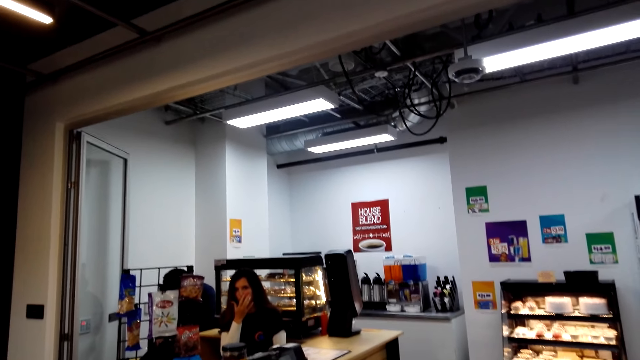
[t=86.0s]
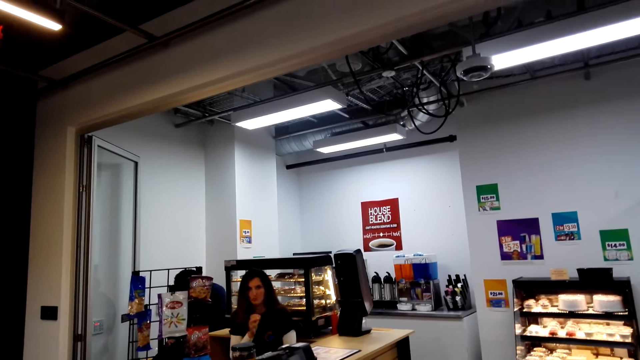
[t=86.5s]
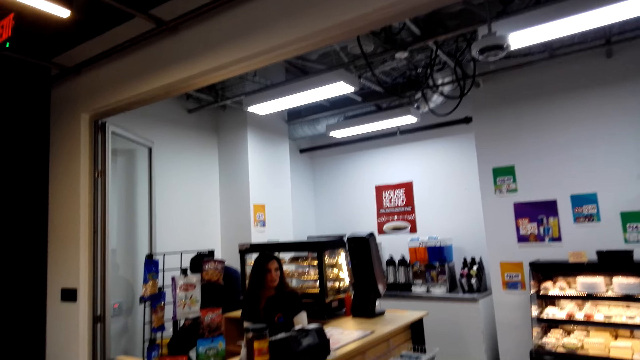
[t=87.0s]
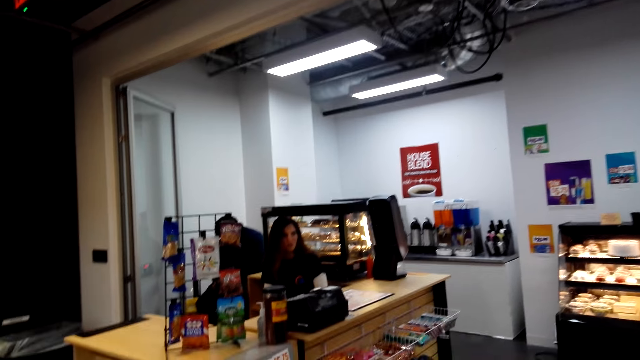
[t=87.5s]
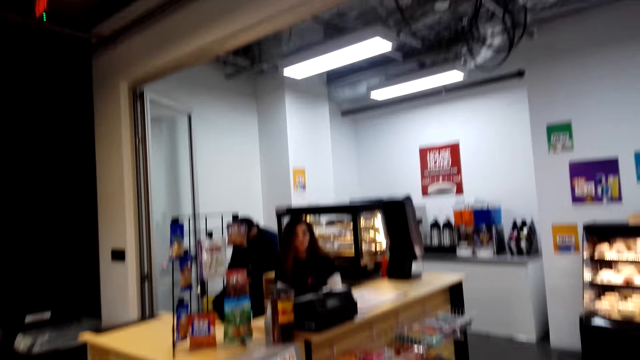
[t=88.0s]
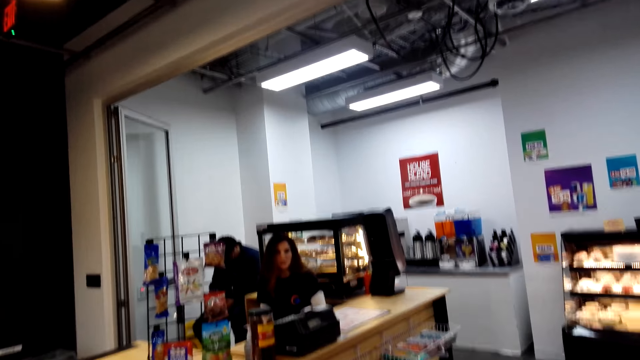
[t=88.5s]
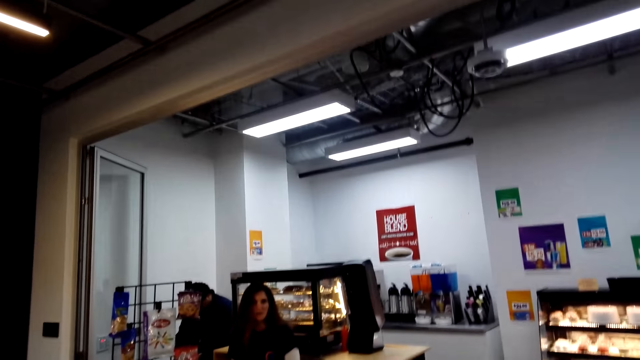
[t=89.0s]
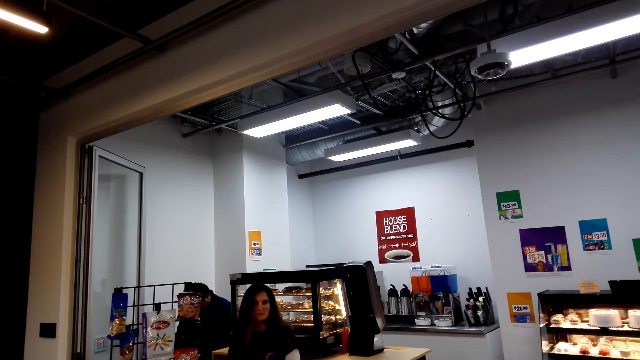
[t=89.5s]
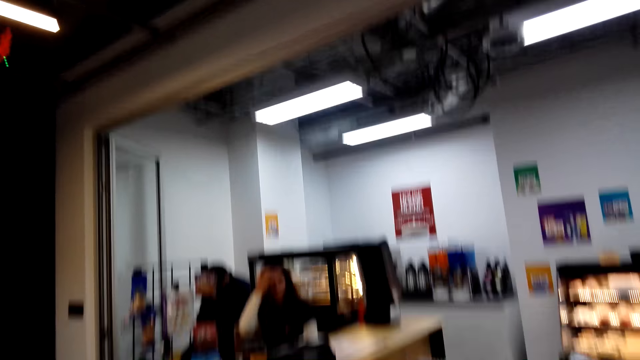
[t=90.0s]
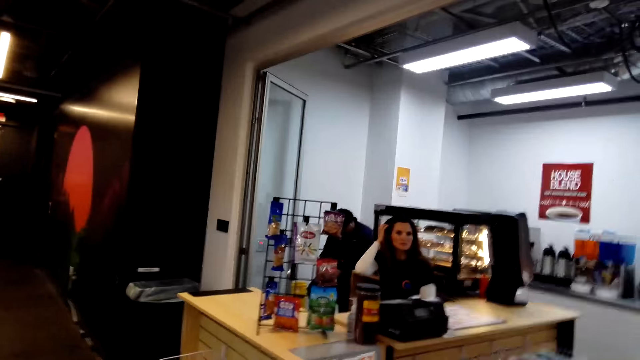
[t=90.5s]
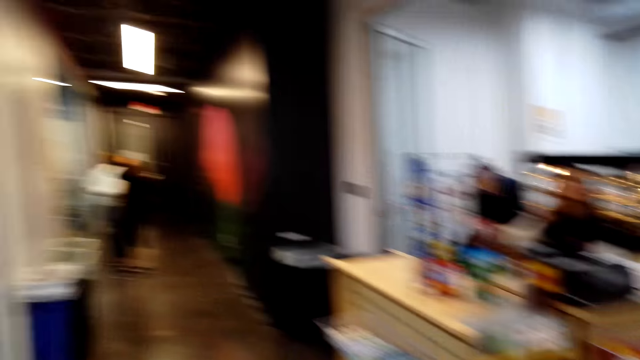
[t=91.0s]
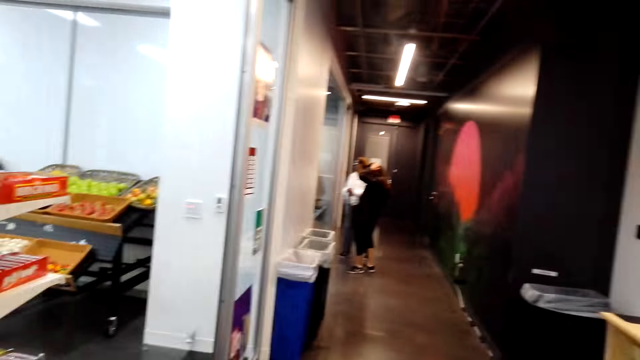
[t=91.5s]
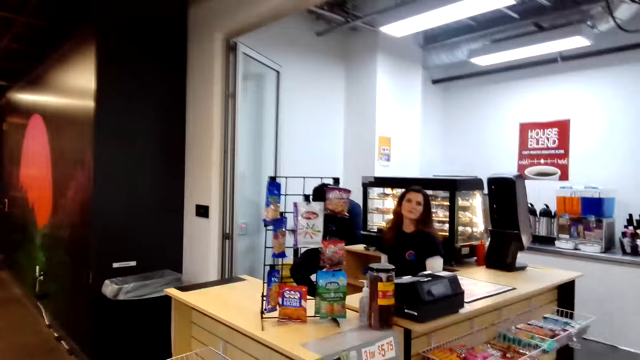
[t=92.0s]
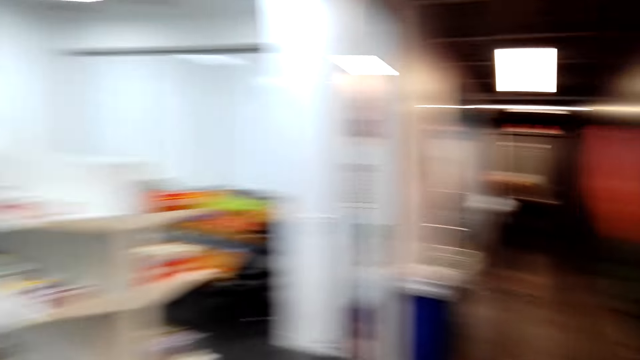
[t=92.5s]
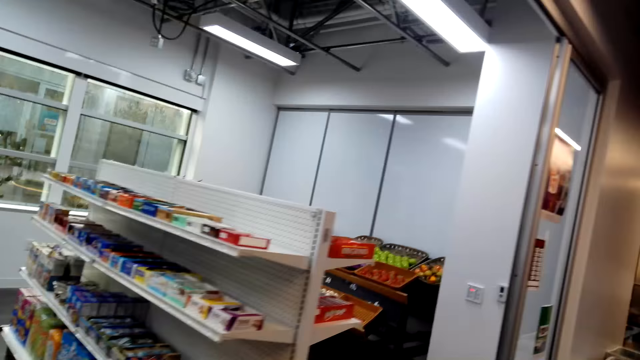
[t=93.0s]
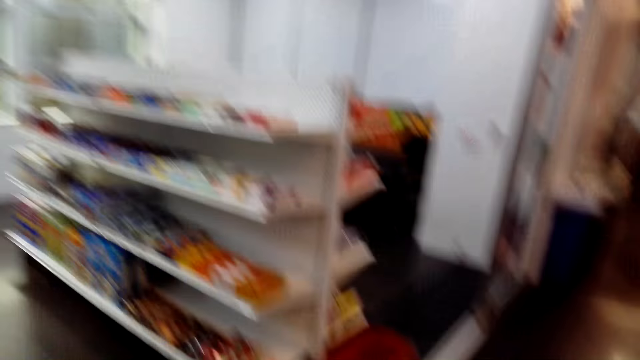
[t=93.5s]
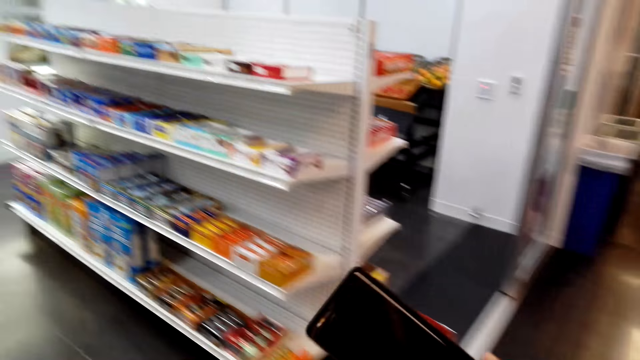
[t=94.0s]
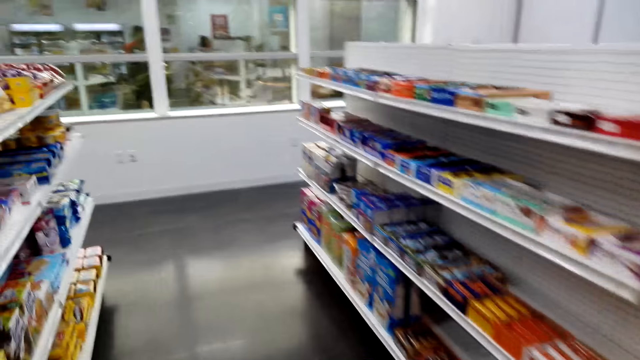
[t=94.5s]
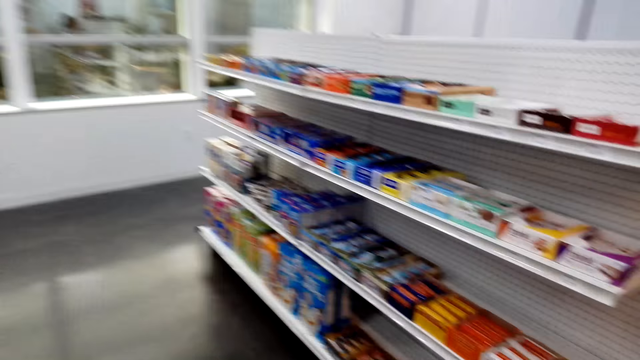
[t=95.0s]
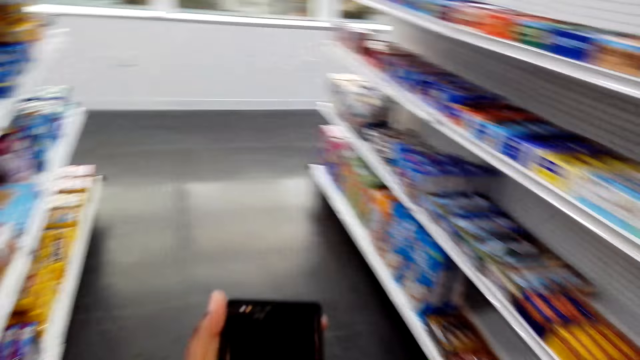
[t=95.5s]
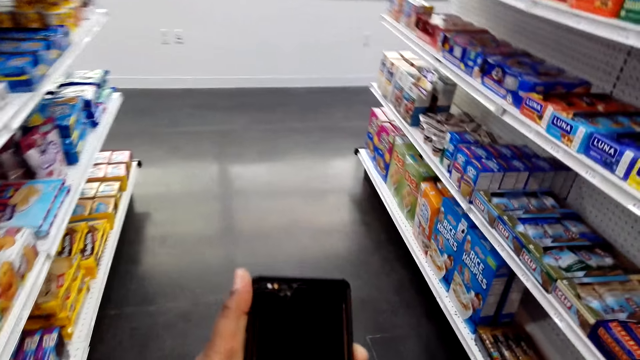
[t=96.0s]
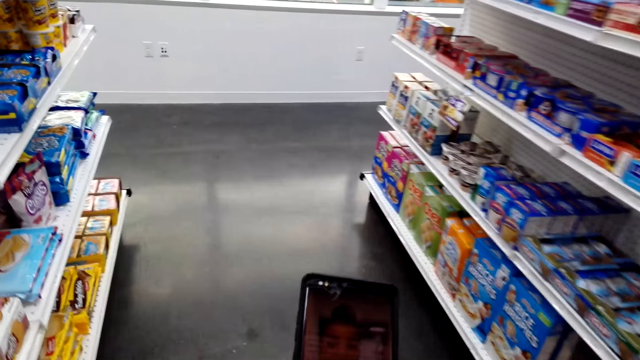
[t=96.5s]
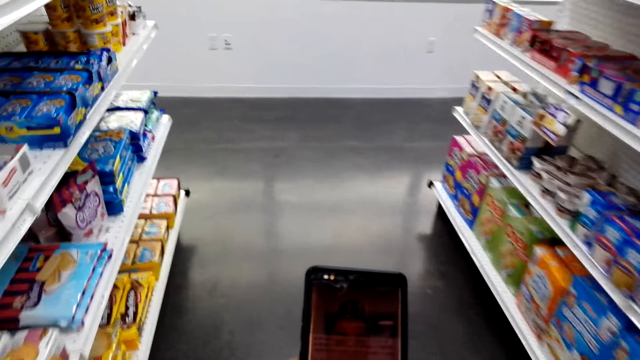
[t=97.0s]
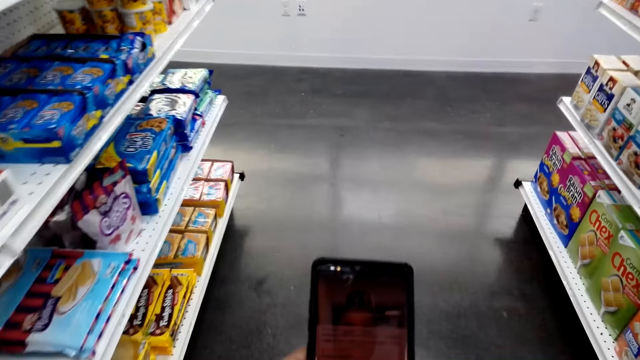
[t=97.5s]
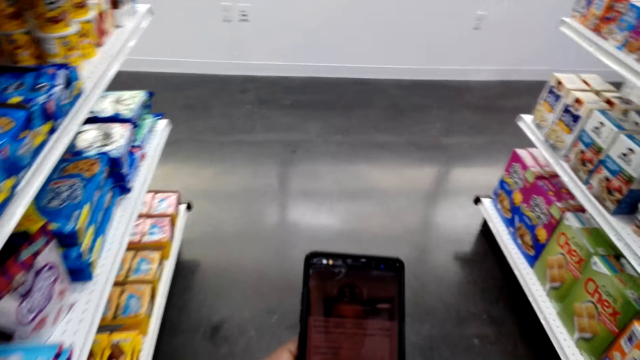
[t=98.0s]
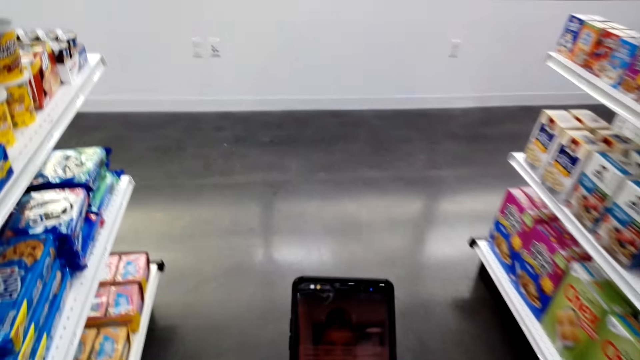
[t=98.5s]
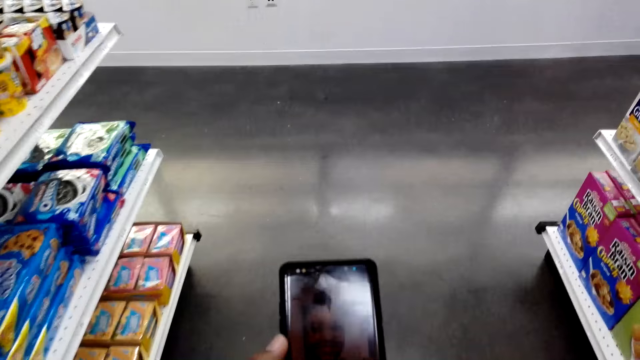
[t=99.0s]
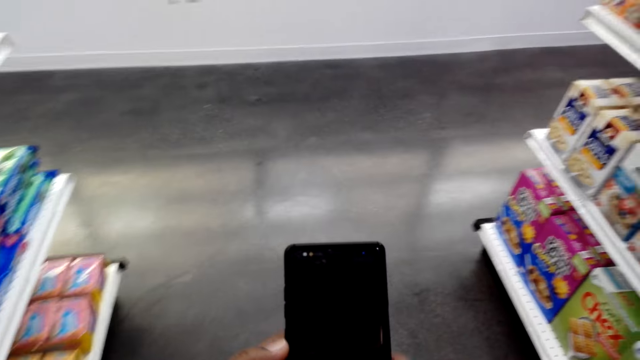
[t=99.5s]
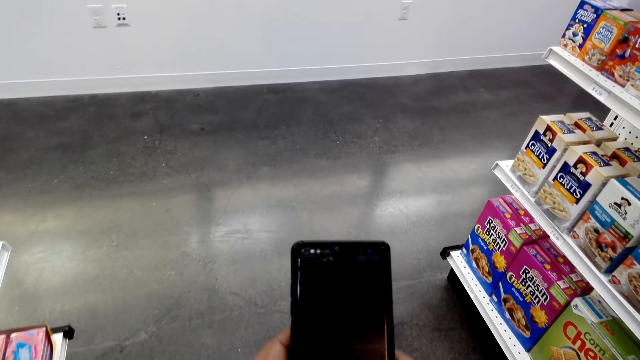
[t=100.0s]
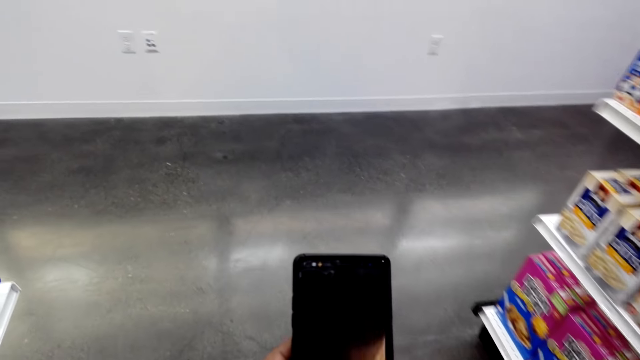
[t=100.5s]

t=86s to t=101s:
A woman removes her hand from the face. The camera wearer responds. The woman aligns the hair and moves her hand on the hair. The camera wearer talks. Another lady stands near a man. The camera wearer walks in the supermarket. They look around, hold a phone, operate the phone and look at the phone.

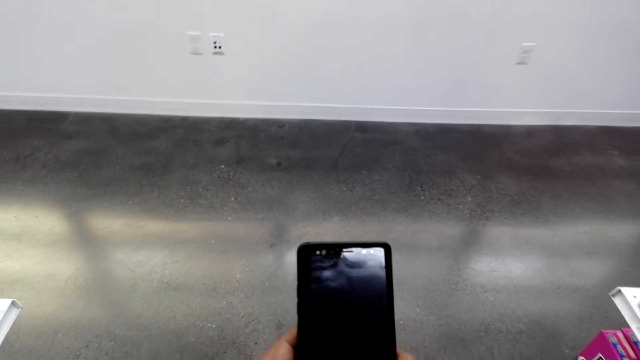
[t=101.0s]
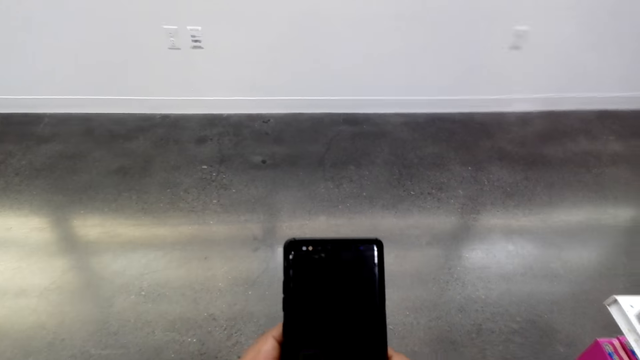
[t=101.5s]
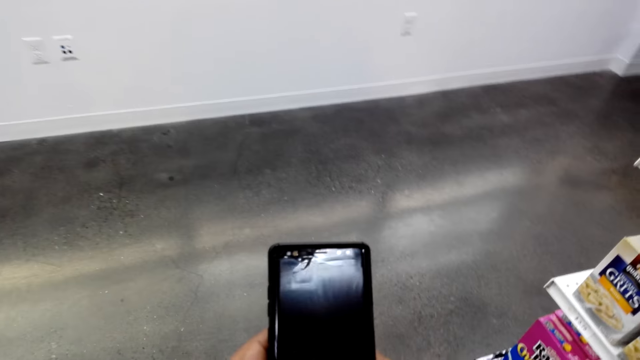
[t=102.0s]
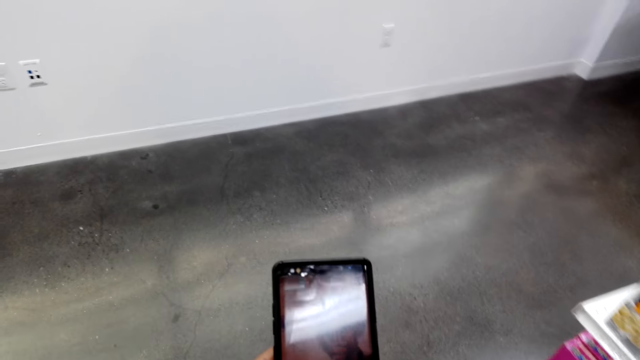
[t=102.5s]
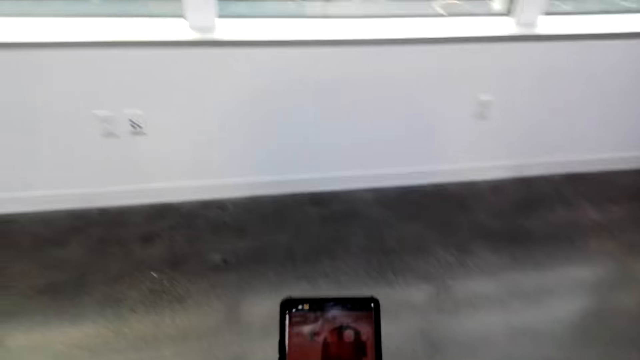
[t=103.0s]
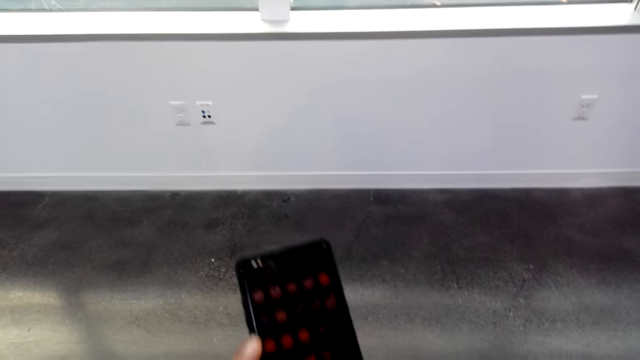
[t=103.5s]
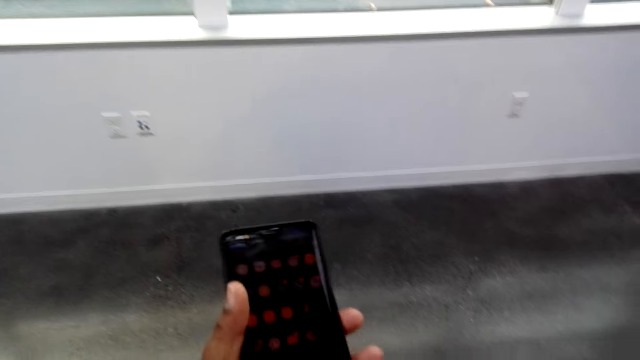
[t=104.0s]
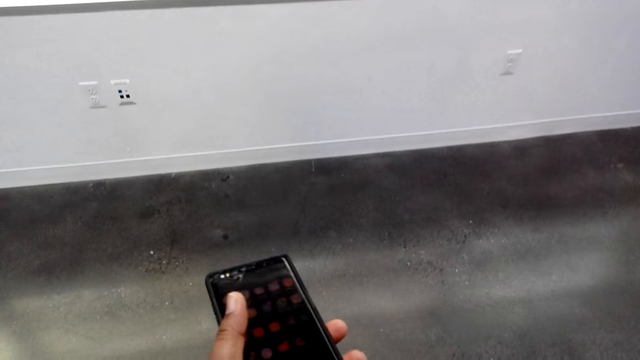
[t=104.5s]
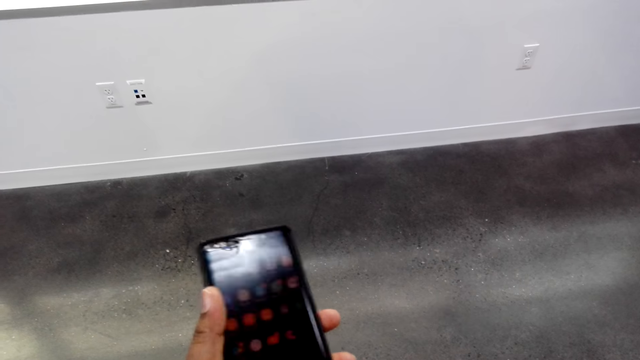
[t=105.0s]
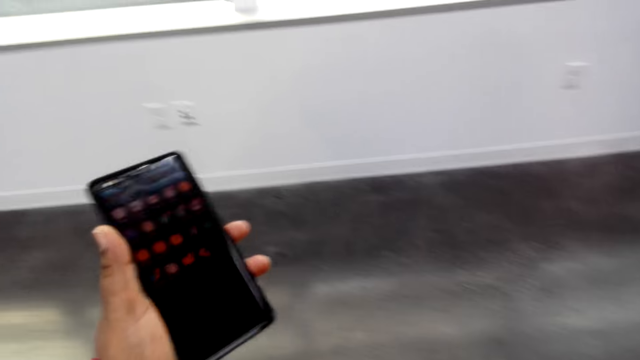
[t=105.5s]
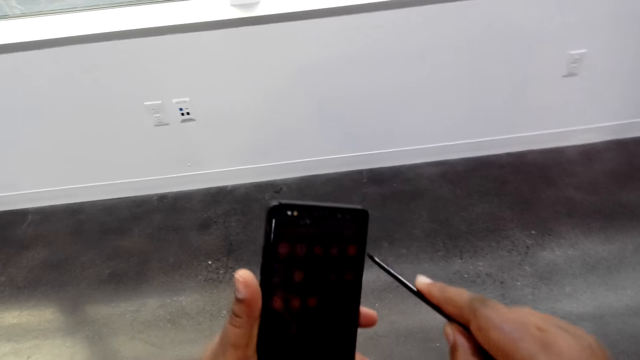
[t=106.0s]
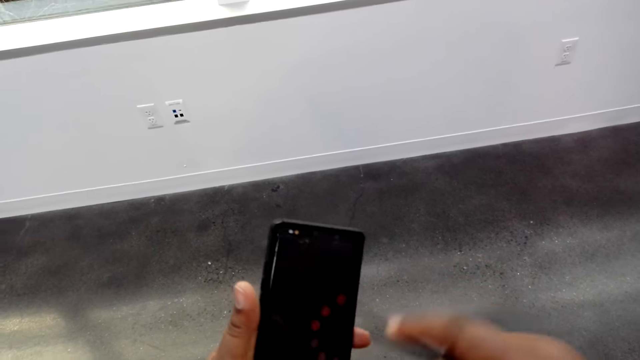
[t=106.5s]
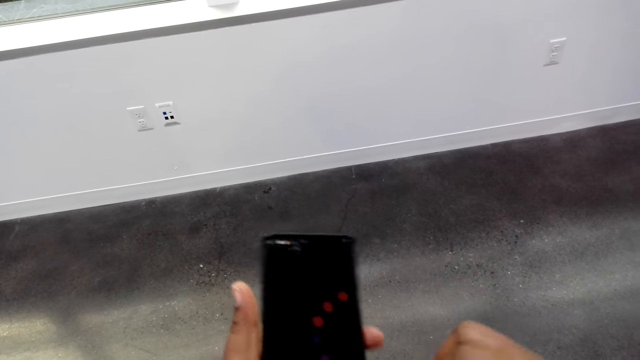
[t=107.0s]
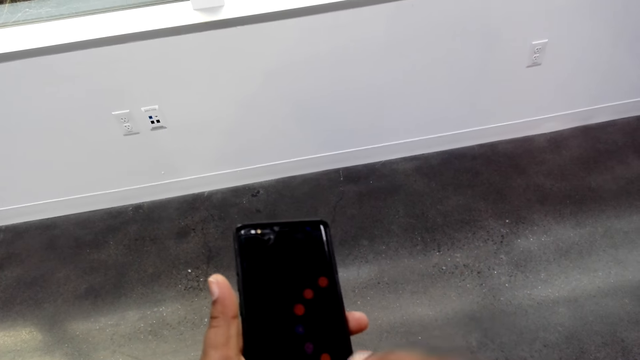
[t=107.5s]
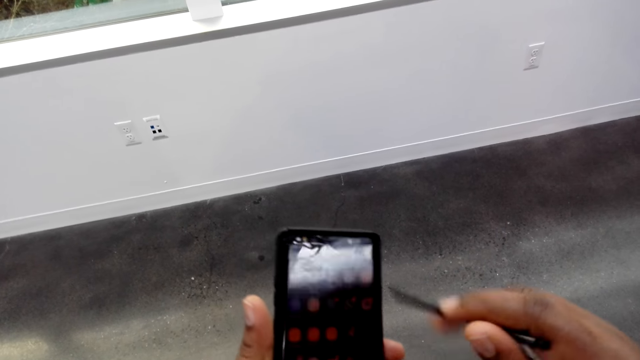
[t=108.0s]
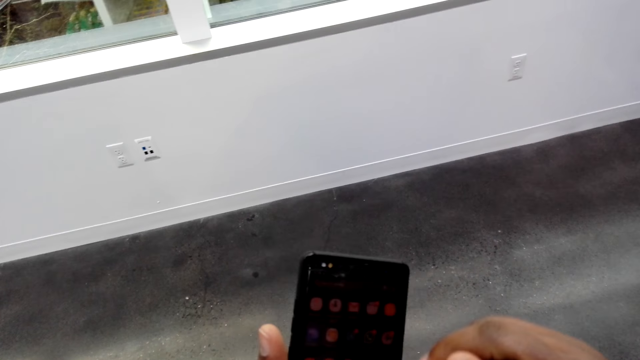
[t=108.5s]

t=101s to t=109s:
The camera wearer moves the phone in her hand.
